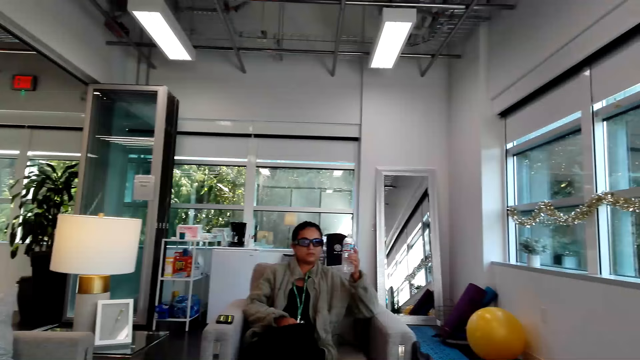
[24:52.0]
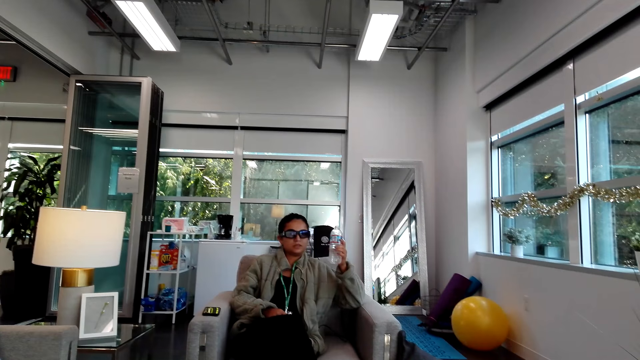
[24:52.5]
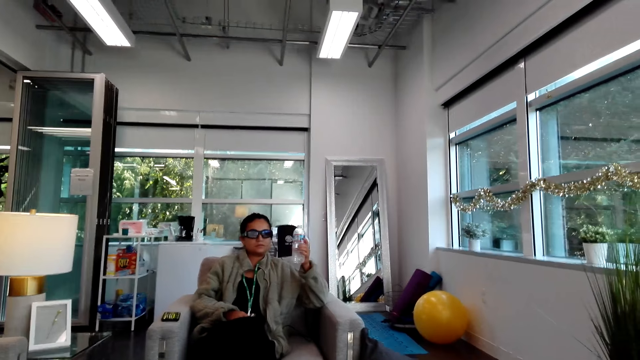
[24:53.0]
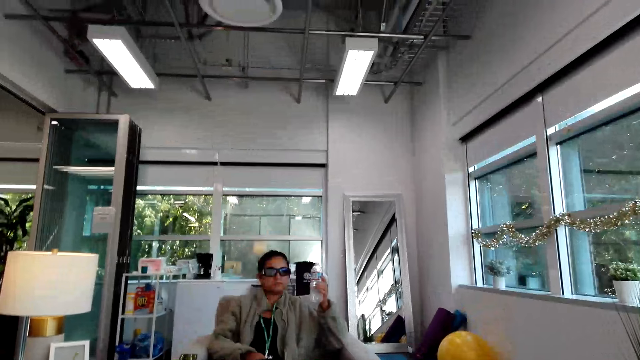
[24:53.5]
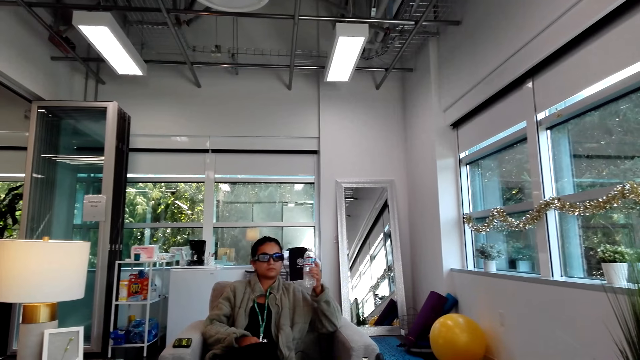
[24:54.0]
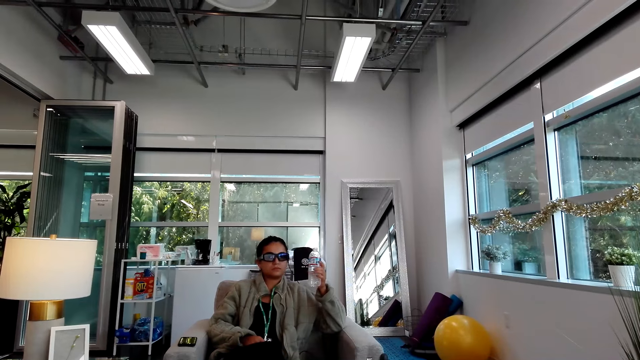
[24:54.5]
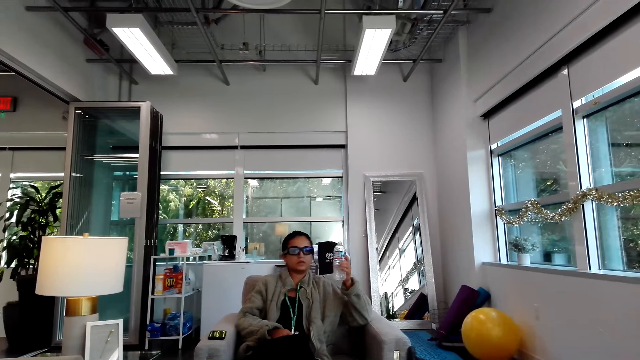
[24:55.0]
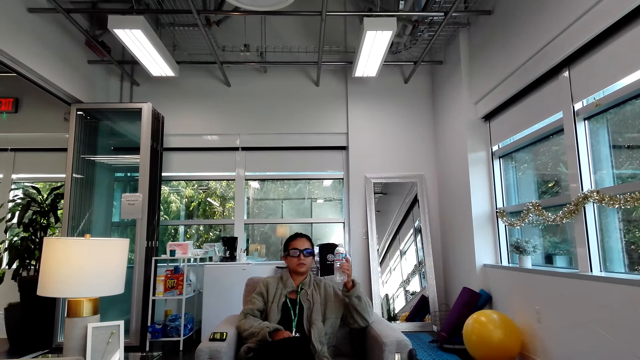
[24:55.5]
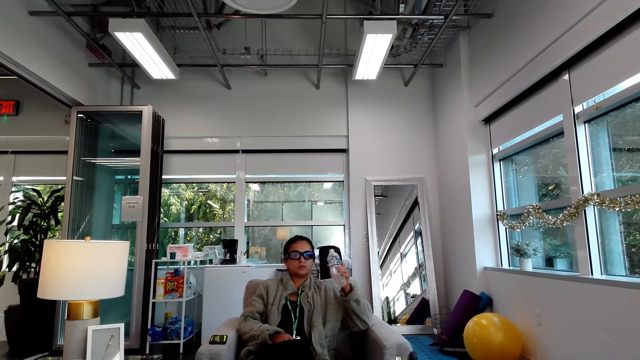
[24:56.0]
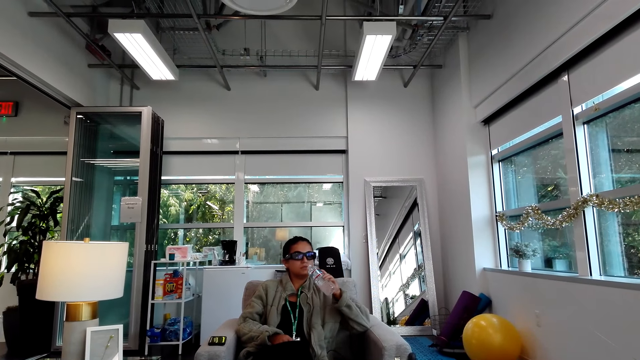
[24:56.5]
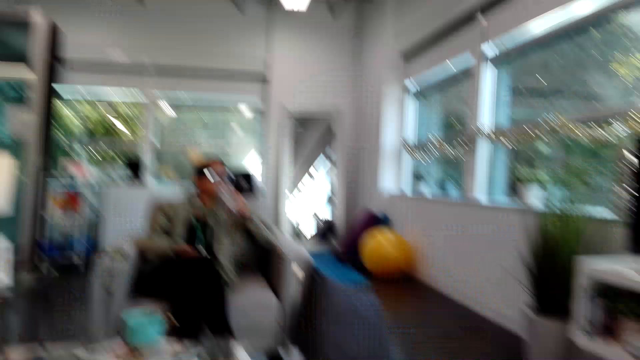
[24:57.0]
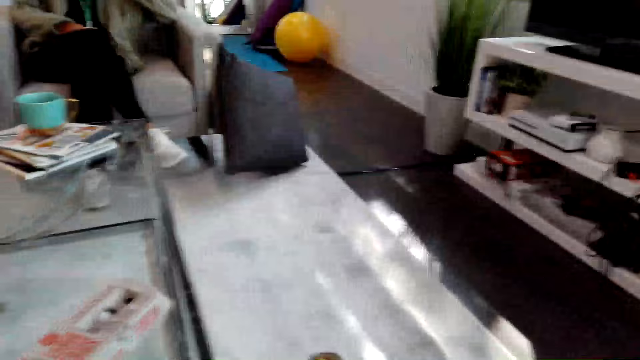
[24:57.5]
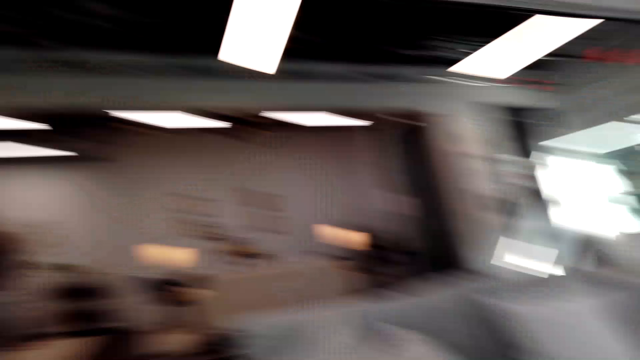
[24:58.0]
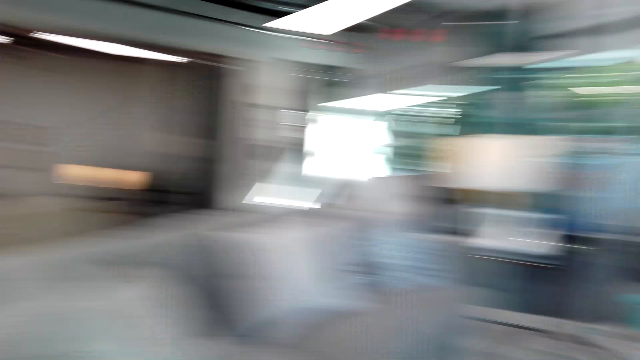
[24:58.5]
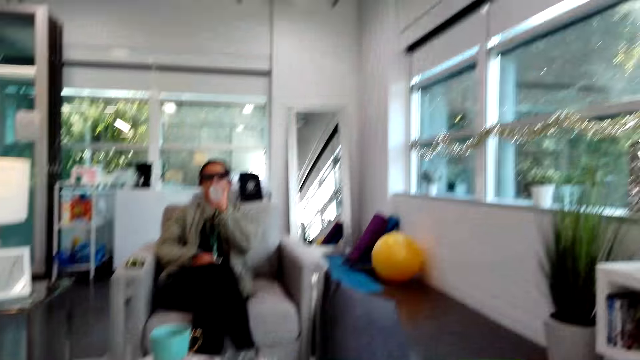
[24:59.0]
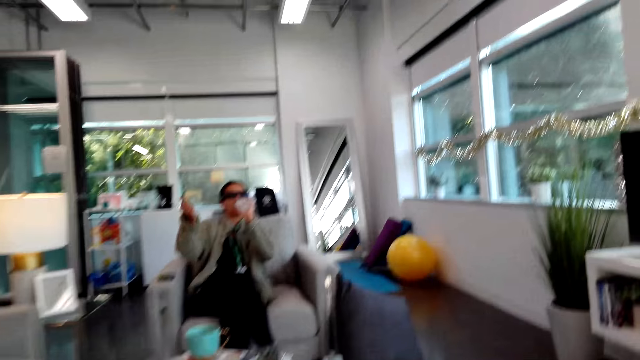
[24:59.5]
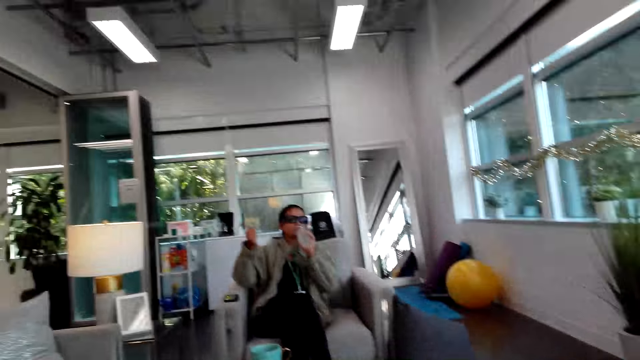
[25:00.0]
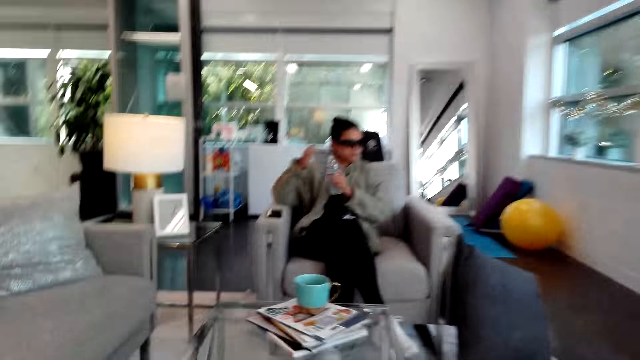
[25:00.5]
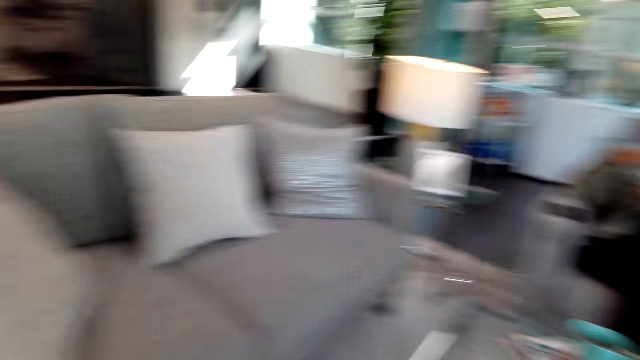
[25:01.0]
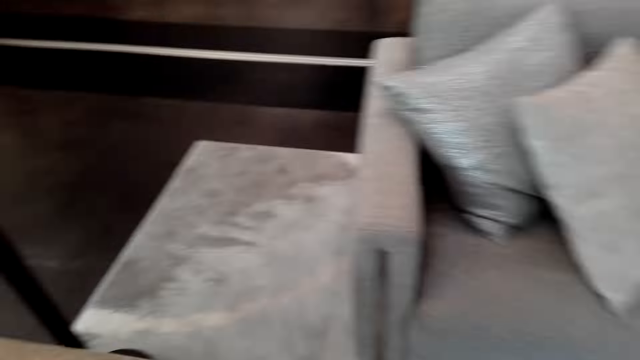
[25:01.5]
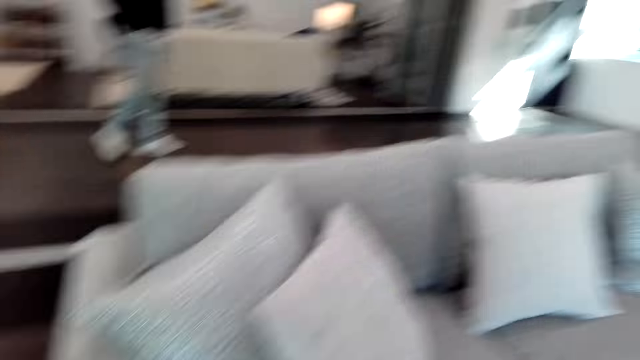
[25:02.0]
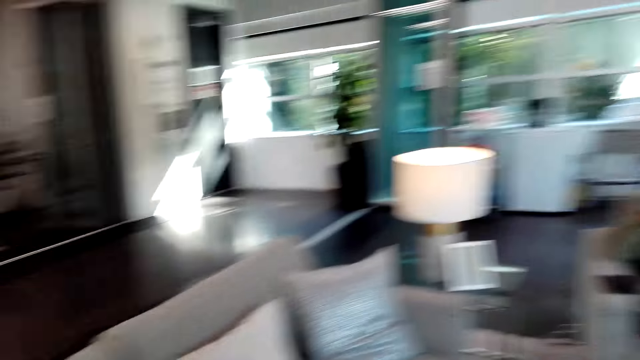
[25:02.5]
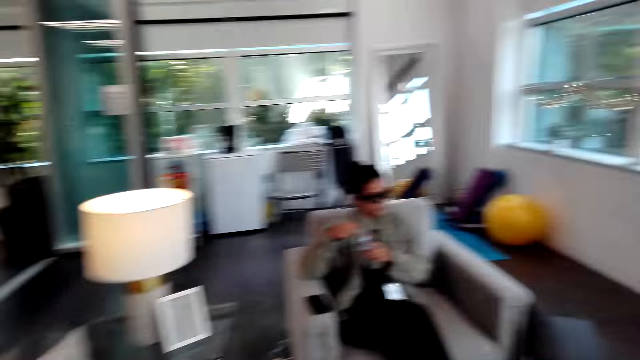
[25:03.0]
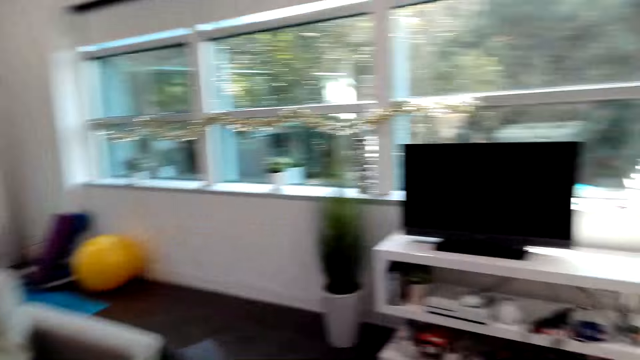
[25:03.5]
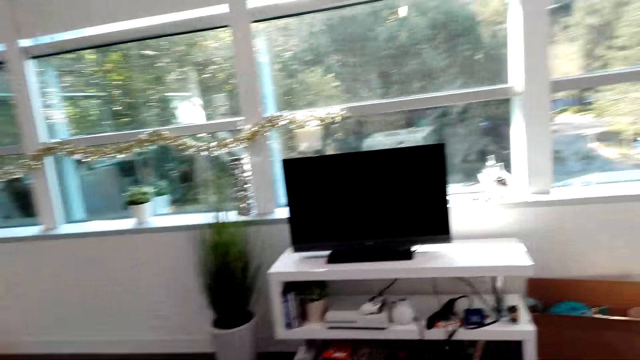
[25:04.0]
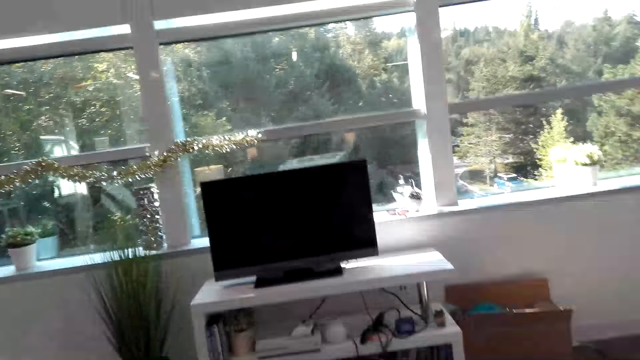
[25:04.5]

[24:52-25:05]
The camera wearer looks around a house. A man walks towards a sofa. A woman moves a hand. The camera wearer looks around the house.

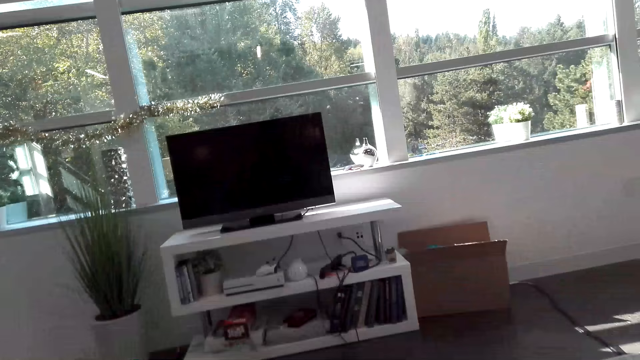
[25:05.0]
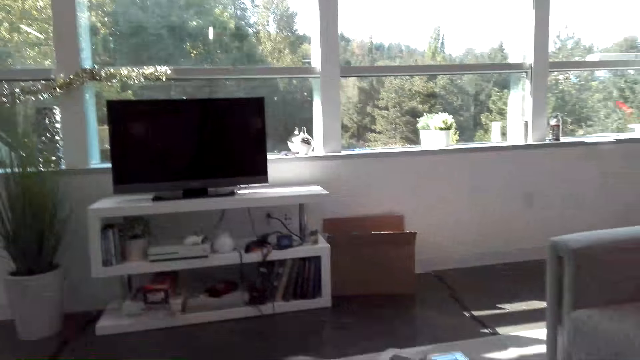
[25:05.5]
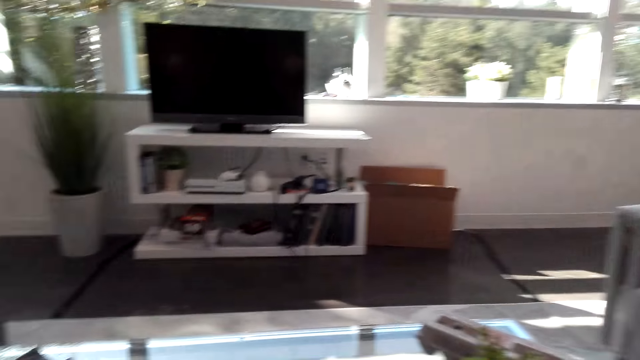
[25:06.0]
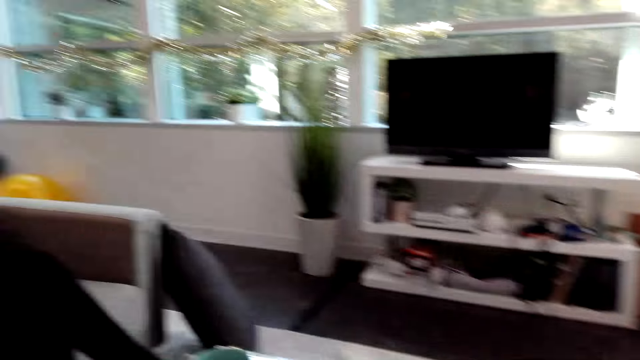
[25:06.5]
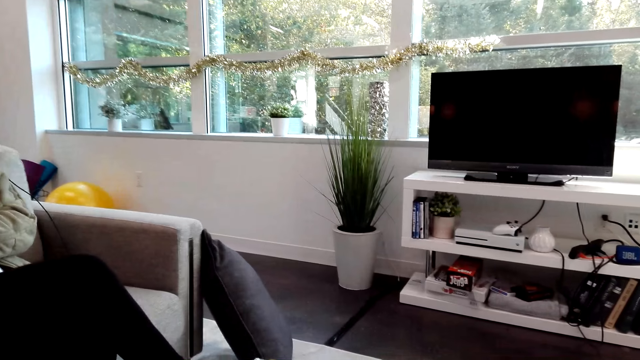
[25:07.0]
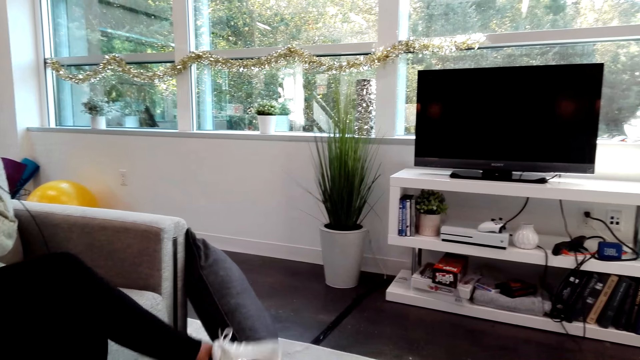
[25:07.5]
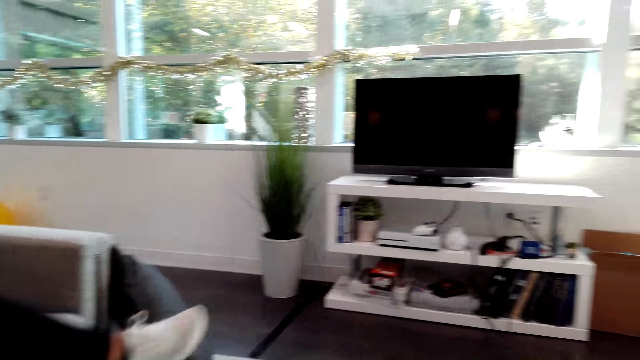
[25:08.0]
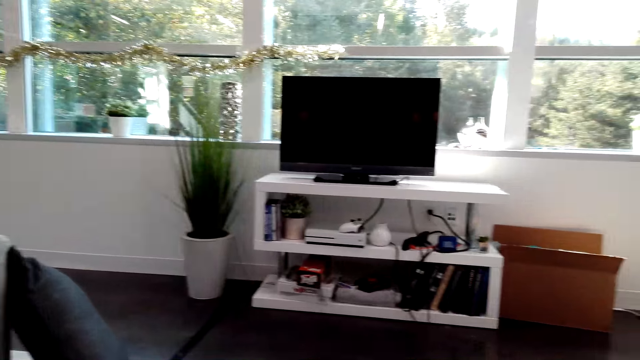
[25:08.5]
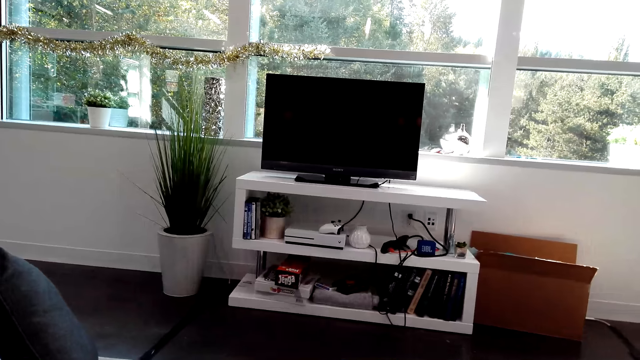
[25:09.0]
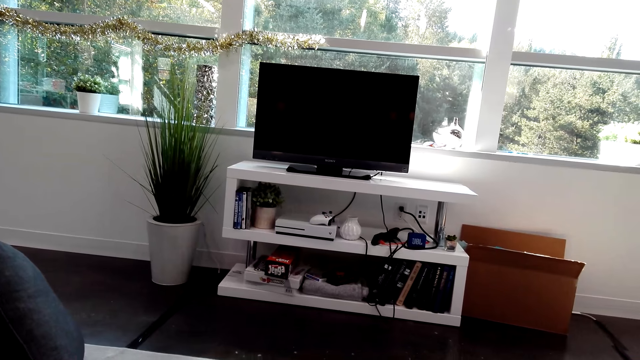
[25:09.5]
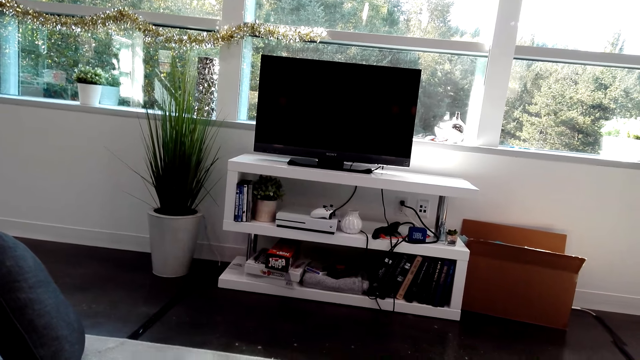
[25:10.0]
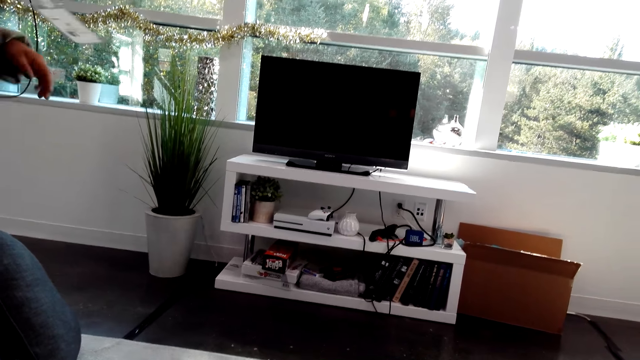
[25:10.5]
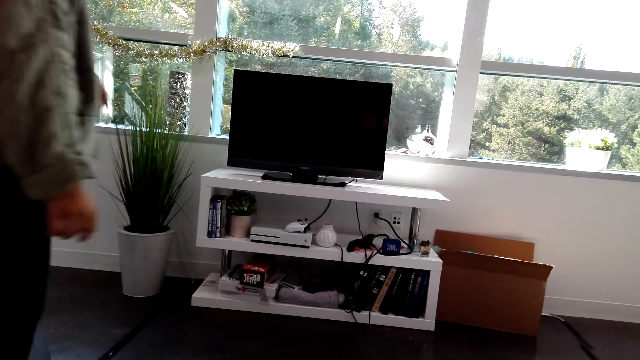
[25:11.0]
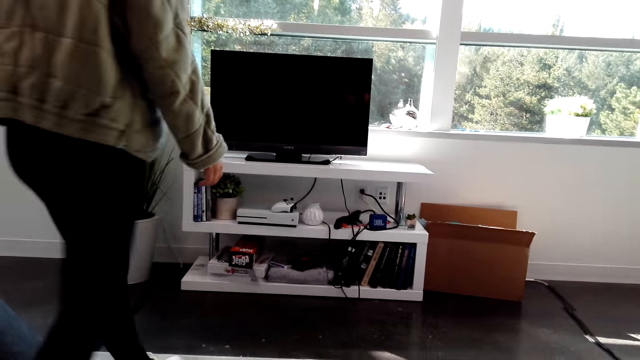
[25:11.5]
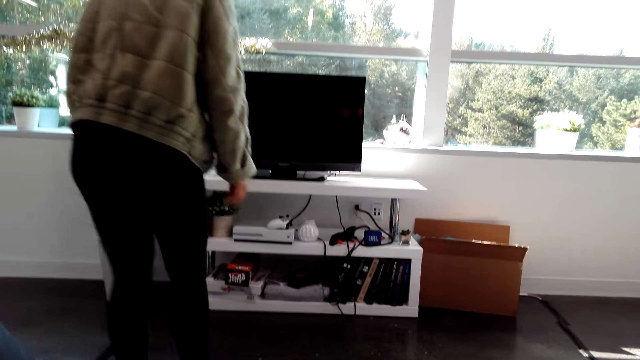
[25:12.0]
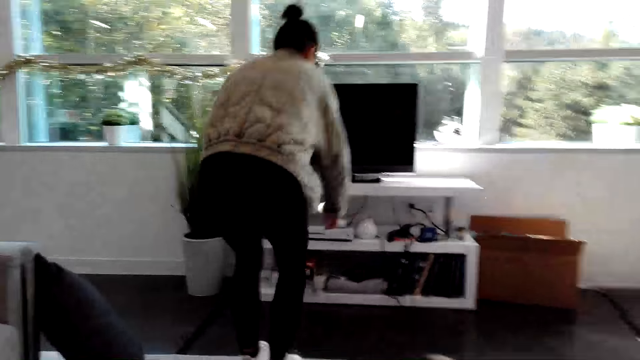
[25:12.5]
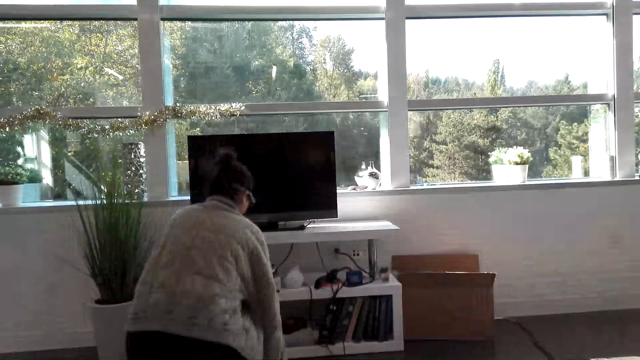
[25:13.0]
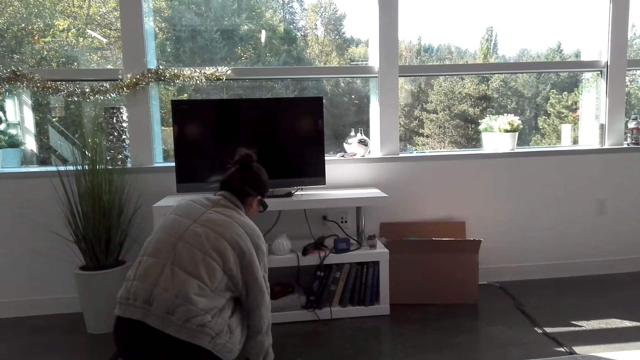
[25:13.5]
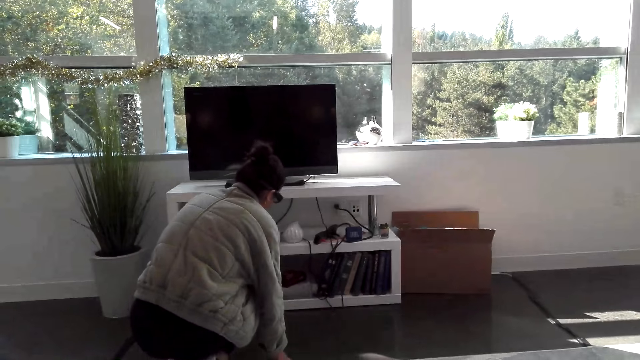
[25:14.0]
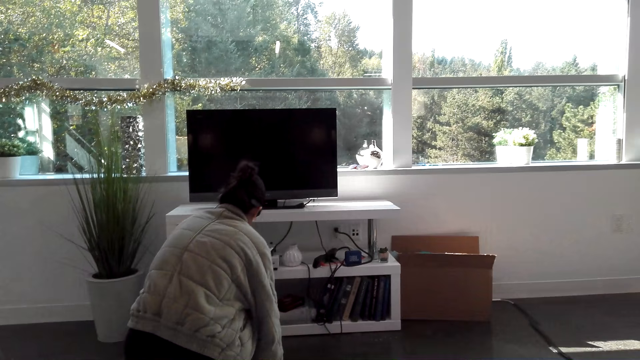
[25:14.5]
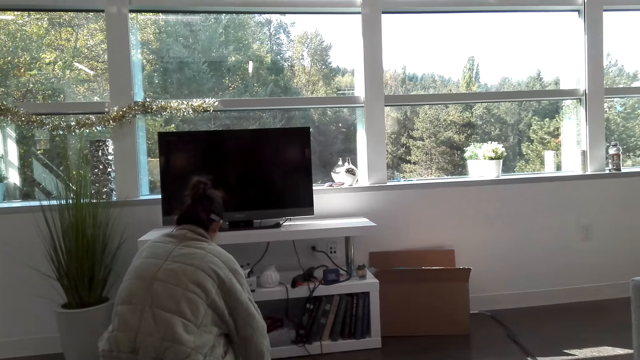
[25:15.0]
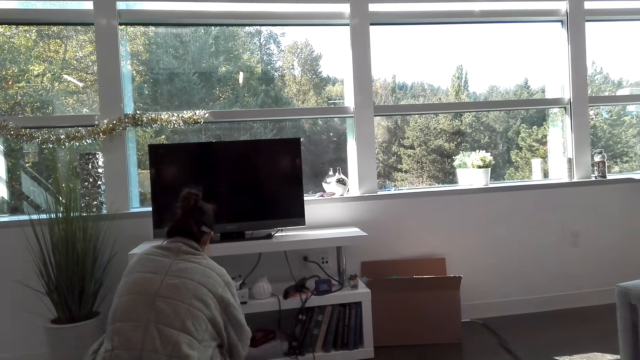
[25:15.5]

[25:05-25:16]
A woman moves a leg. The woman walks in the room and squats in front of a television.
